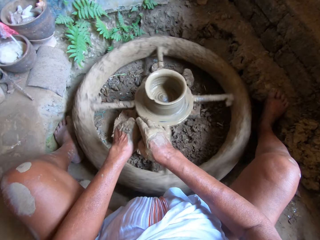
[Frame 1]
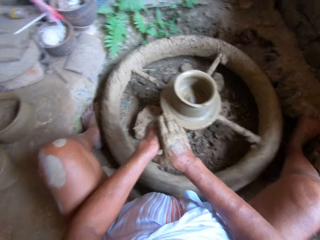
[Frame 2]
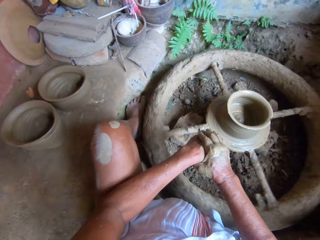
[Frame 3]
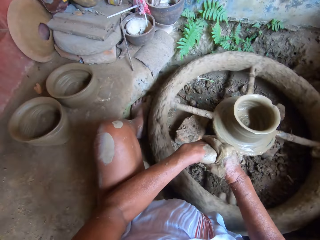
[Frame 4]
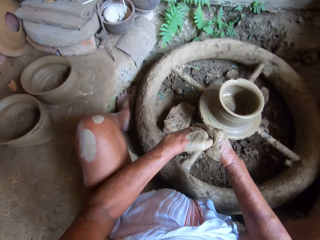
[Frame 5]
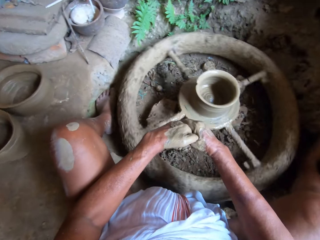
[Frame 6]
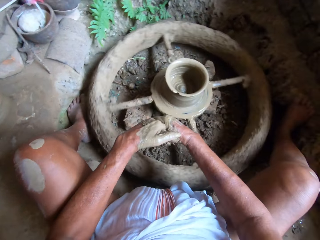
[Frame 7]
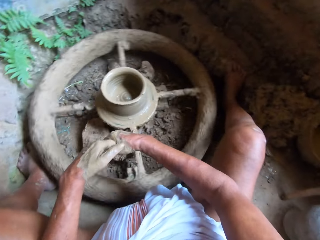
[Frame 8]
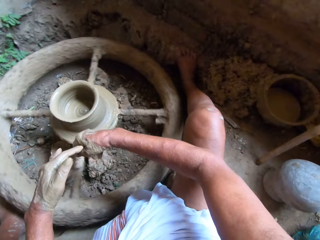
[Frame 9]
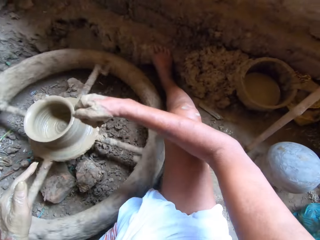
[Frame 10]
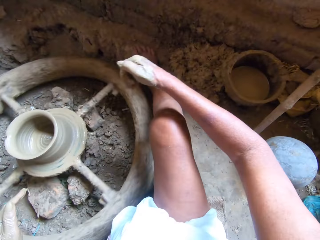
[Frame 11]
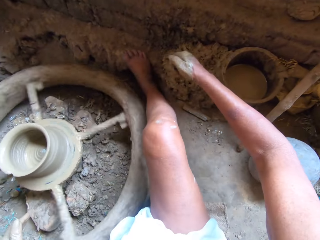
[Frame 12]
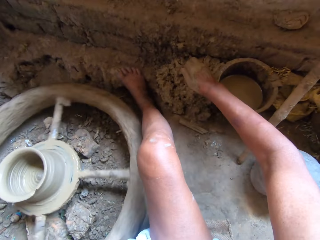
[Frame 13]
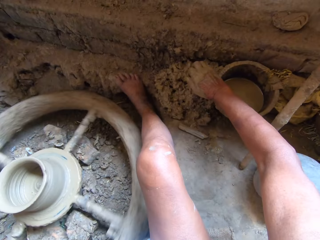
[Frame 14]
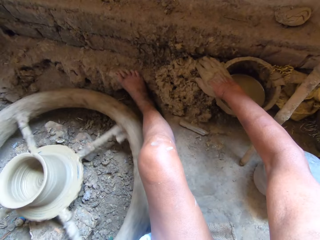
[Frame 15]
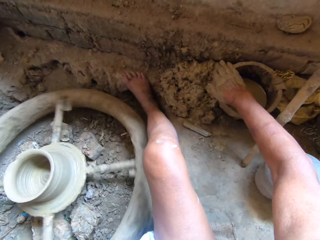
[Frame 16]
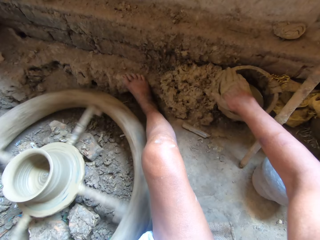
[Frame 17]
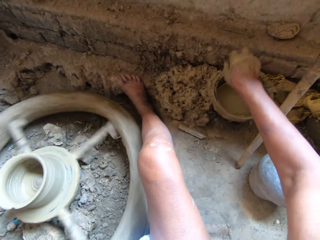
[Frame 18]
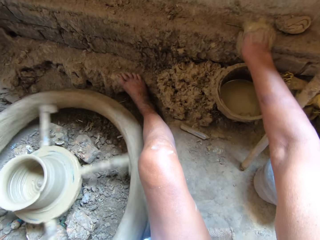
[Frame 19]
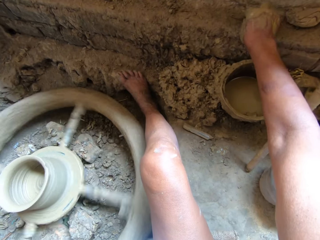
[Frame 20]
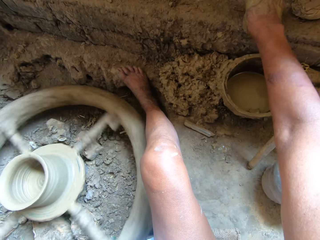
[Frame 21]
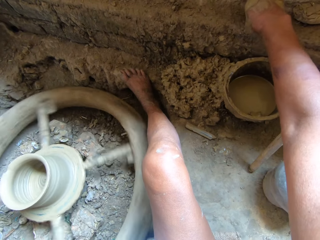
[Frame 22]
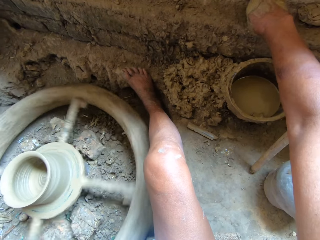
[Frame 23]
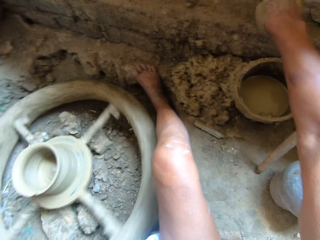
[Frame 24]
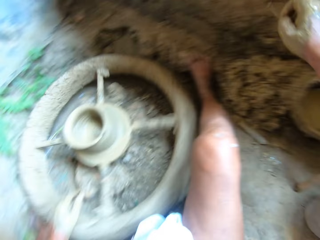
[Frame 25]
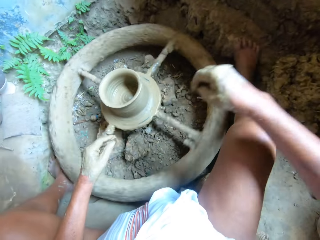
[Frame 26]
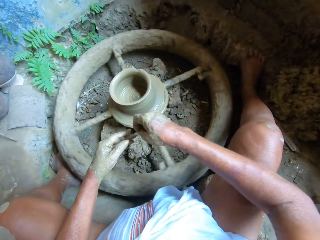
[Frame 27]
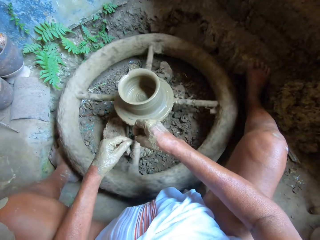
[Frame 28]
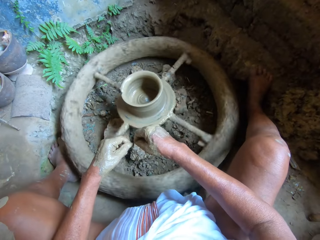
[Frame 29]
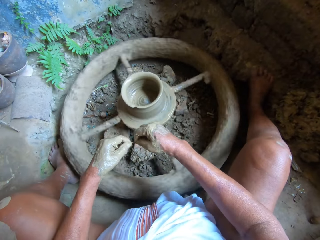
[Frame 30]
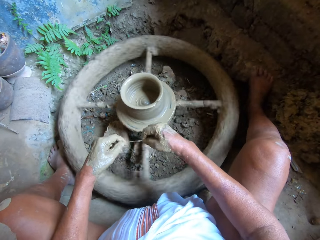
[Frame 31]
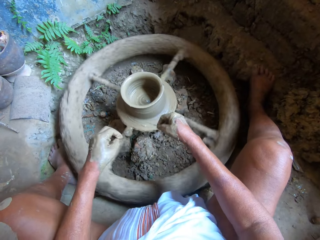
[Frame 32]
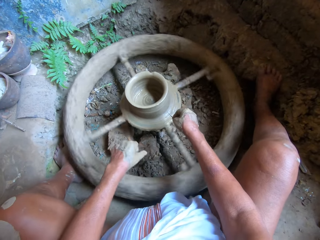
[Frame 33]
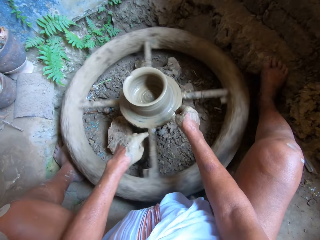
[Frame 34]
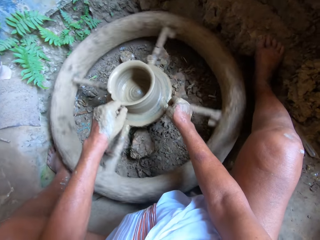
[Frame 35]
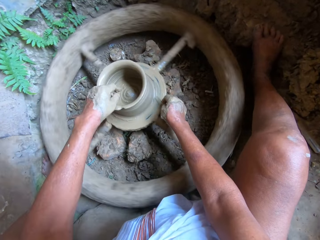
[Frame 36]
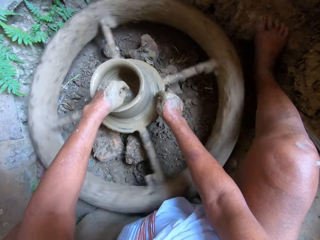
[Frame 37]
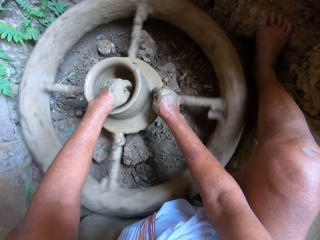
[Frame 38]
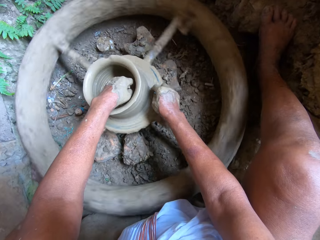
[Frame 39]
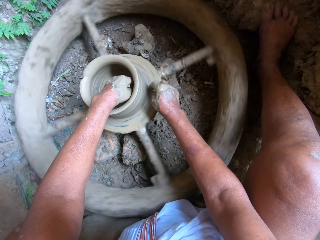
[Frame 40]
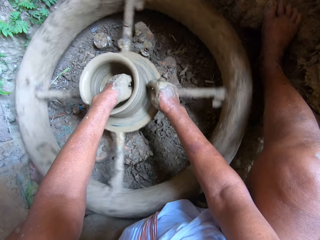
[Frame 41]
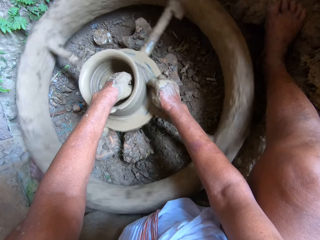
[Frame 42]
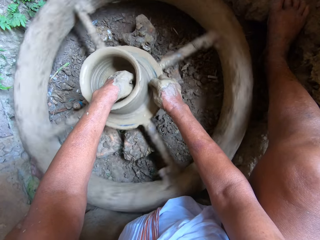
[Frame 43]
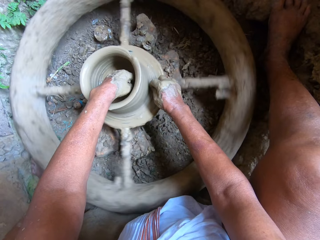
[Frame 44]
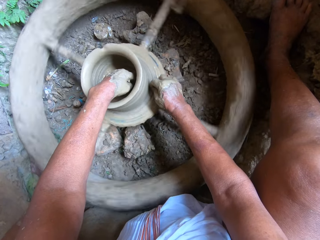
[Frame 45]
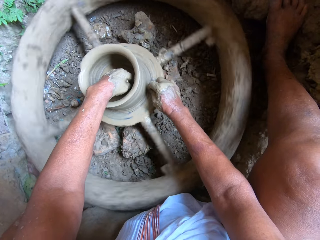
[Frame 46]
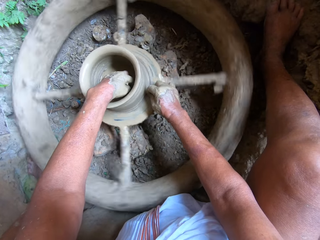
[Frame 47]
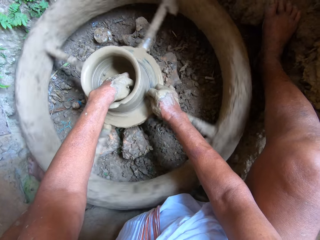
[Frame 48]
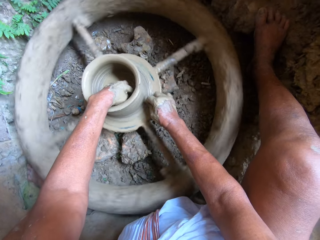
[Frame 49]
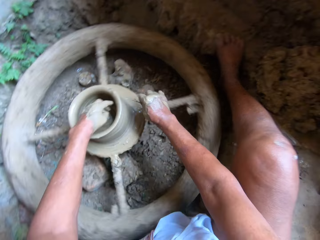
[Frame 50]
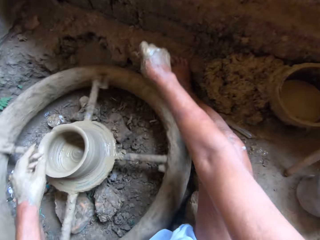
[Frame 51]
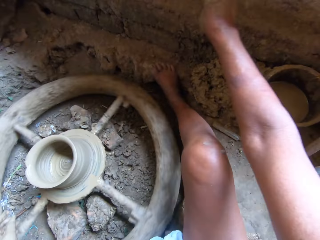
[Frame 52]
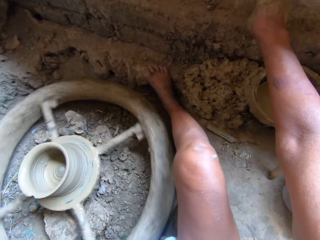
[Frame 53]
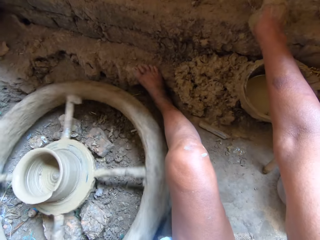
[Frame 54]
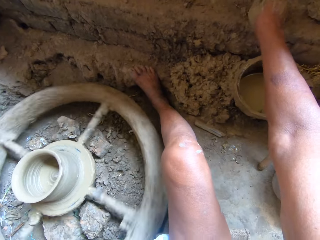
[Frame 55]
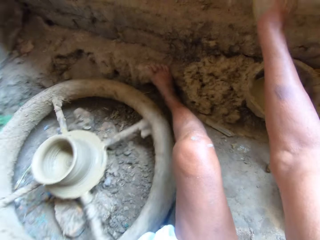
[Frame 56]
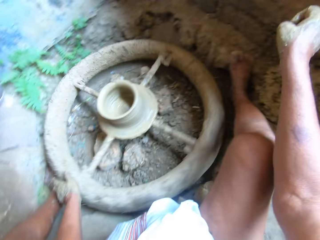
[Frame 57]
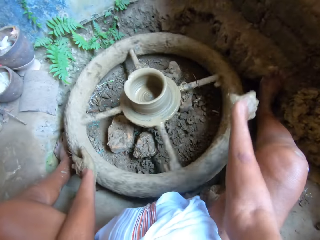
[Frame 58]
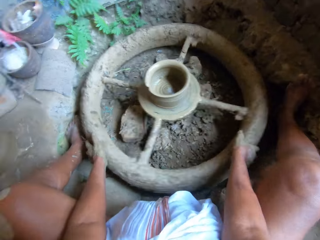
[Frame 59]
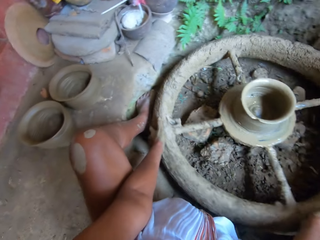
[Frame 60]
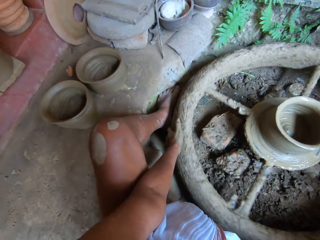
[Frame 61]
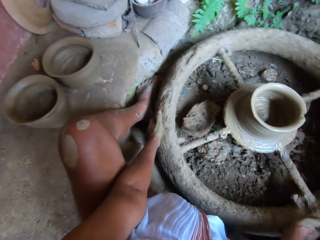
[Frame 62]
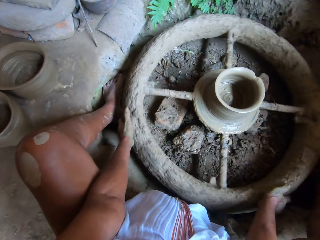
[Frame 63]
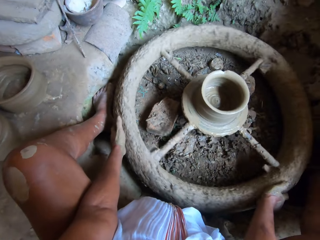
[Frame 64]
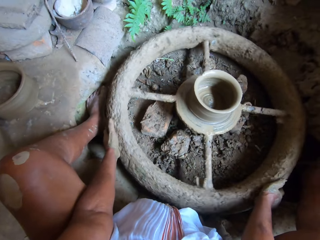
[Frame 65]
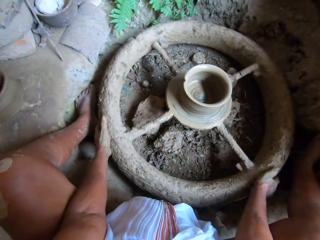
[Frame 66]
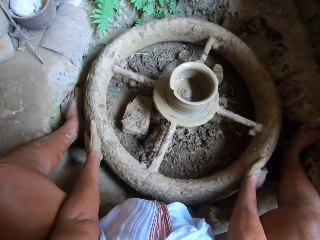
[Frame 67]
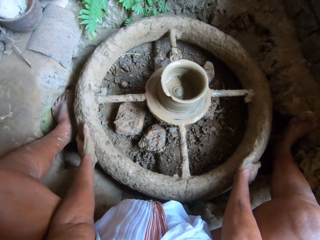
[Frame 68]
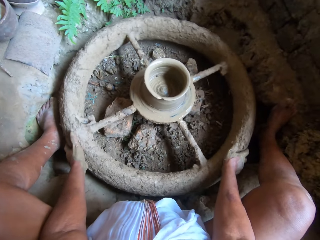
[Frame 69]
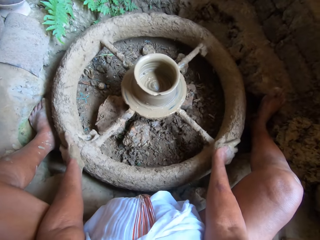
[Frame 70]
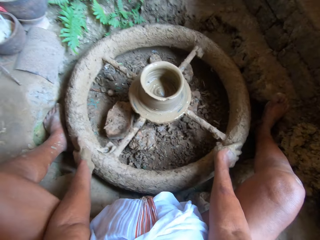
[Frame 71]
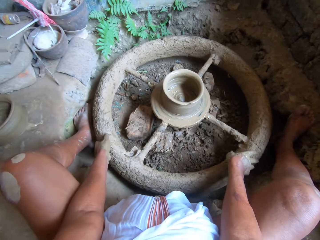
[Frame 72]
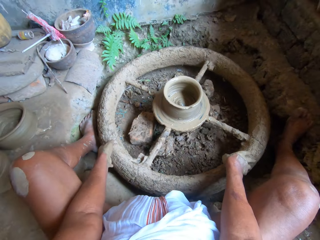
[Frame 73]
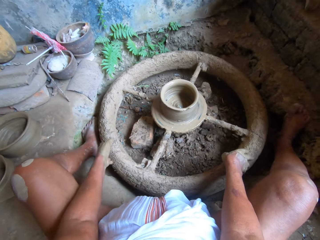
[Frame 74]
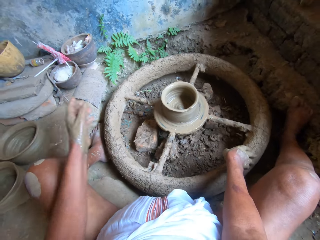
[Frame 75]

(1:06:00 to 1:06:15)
The camera wearer cleans his right hand on the bowl of water on the floor. He picks up the clay cutter or needle on the brick with his right hand. He cleans the clay cutter with his hands. He cuts the clay pot on the potter's wheel with the clay cutter in his right hand. He shapes the pot with the needle. He drops the clay cutter in his right hand on the brick. He stops the potter's wheel with both hands. He holds the wheel.

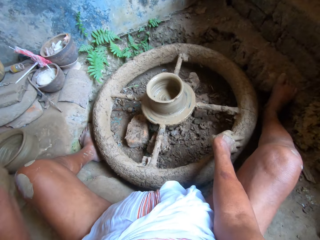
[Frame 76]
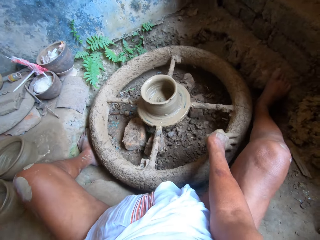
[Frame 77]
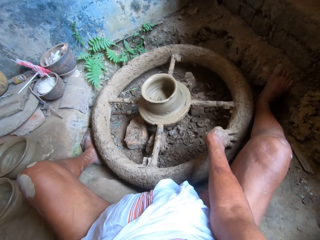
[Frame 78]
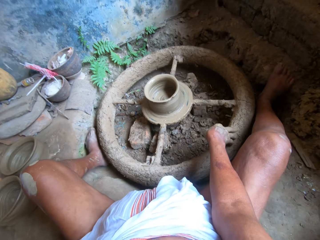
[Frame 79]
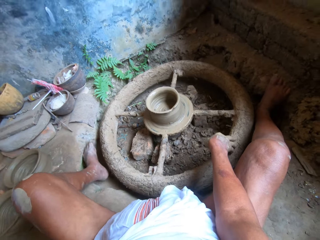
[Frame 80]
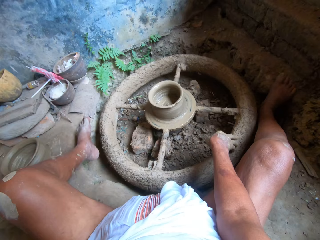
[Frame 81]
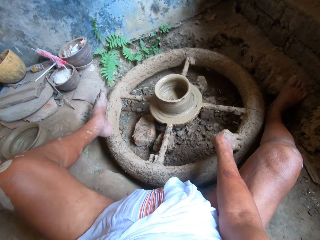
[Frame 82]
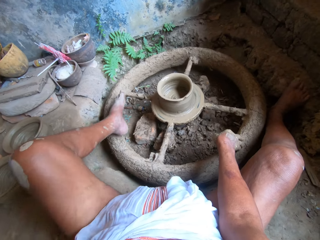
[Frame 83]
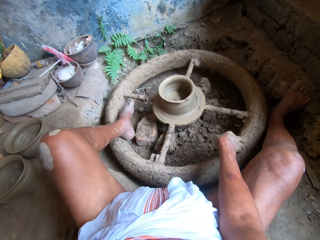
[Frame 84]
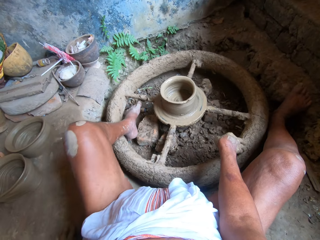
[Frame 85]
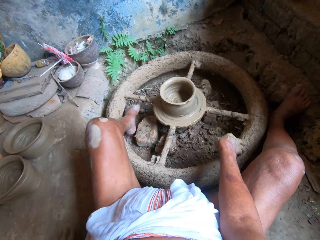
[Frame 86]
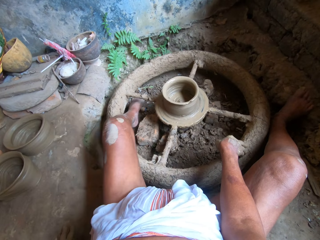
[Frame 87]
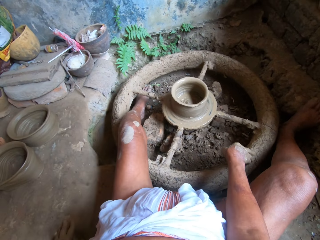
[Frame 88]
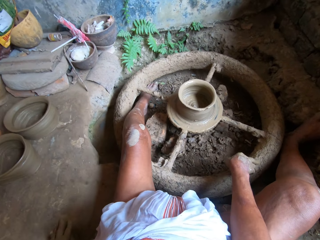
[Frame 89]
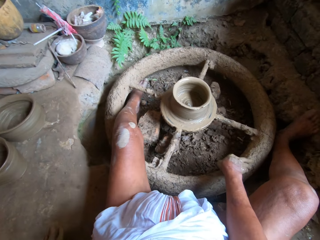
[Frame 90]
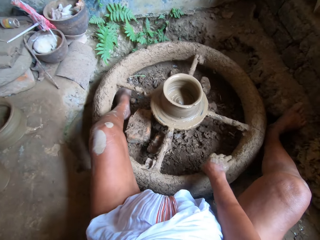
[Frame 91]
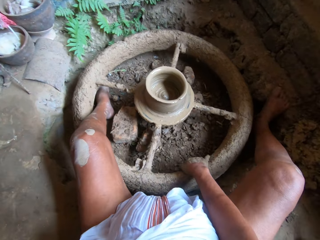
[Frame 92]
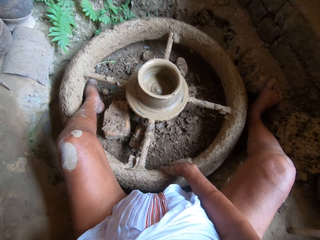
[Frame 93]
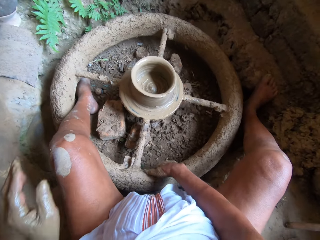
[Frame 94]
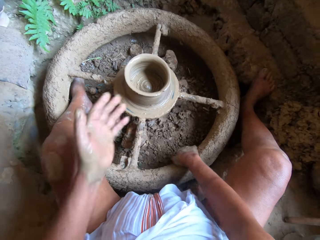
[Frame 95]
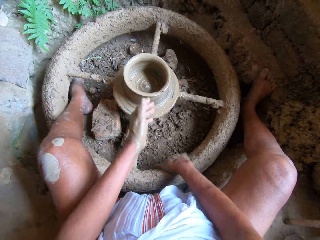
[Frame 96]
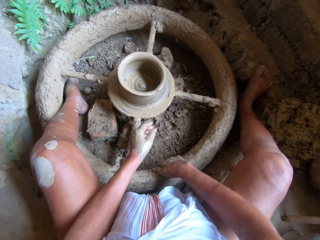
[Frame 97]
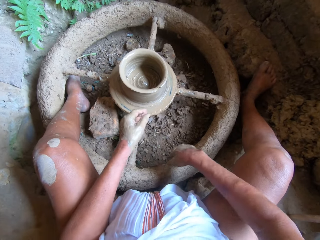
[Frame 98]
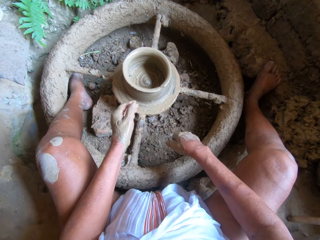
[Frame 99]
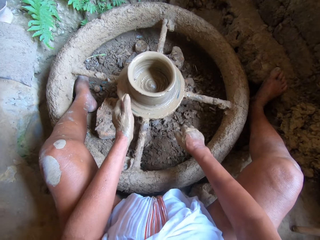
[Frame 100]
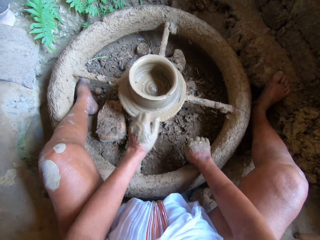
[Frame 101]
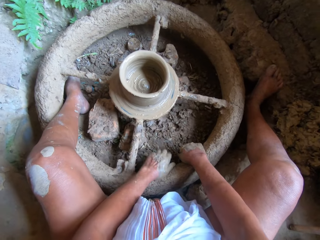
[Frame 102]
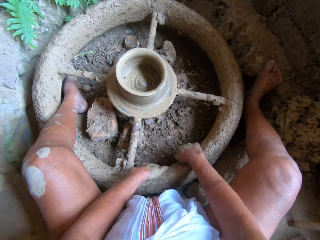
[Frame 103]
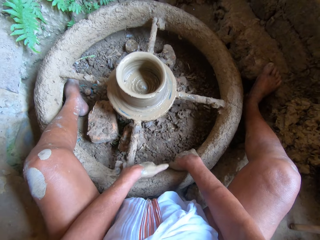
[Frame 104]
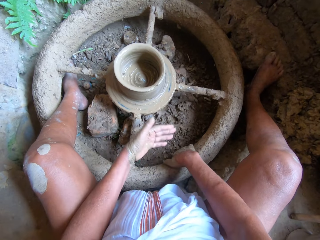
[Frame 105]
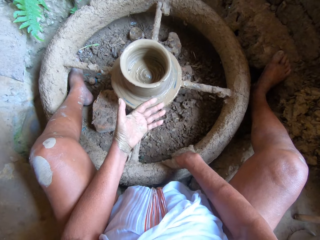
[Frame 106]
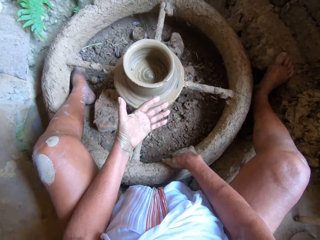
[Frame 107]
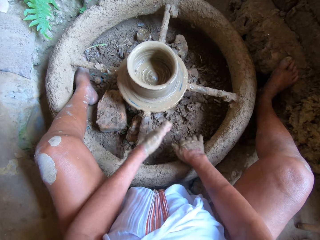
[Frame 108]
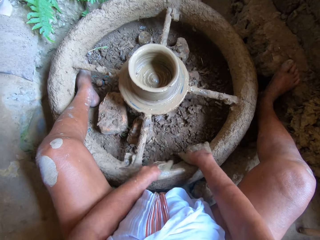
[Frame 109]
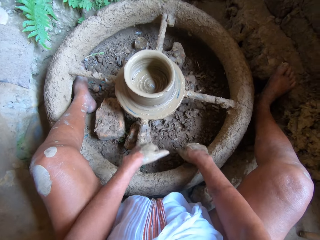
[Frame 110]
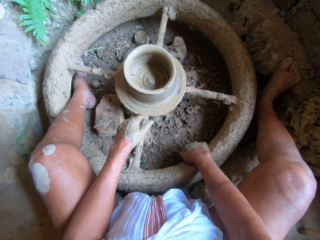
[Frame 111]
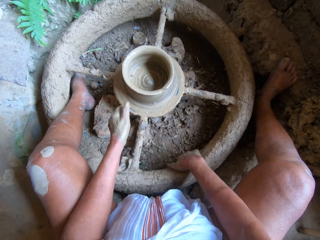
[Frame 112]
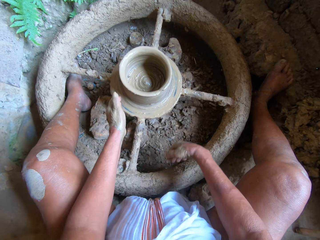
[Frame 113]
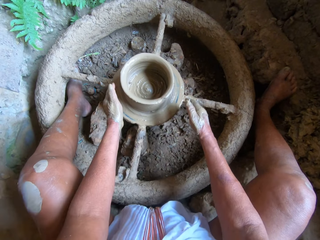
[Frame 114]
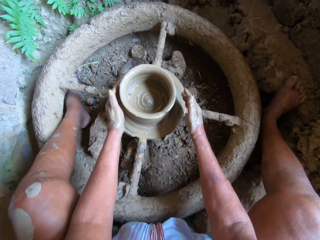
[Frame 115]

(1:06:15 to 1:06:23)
The camera wearer puts his left leg inside the potter's wheel. He cleans his hands on the potter's wheel.
